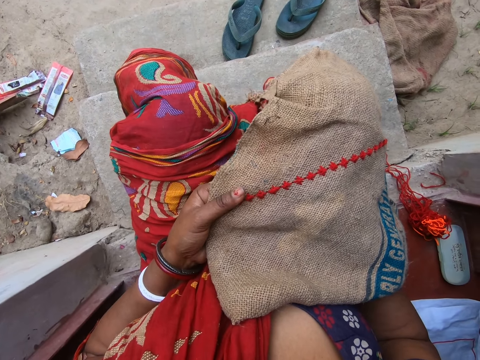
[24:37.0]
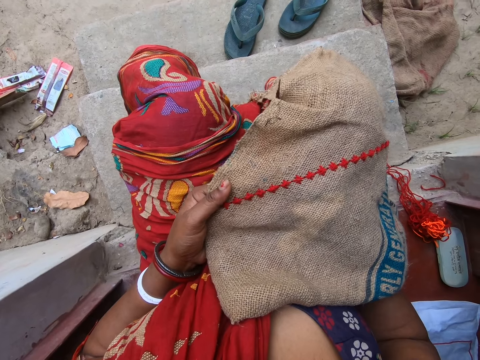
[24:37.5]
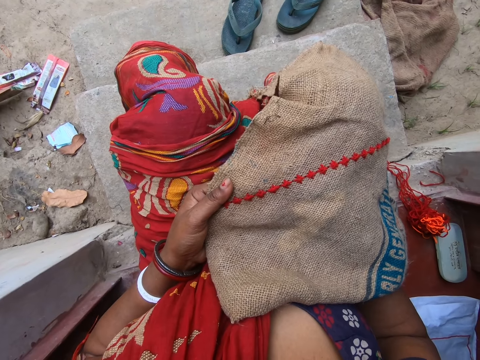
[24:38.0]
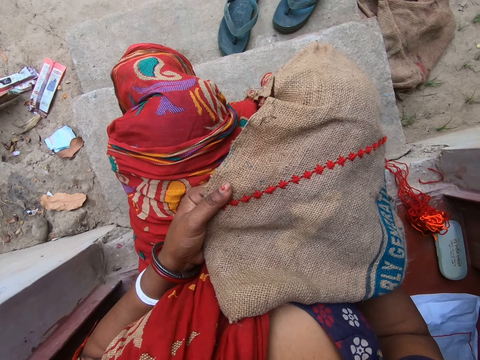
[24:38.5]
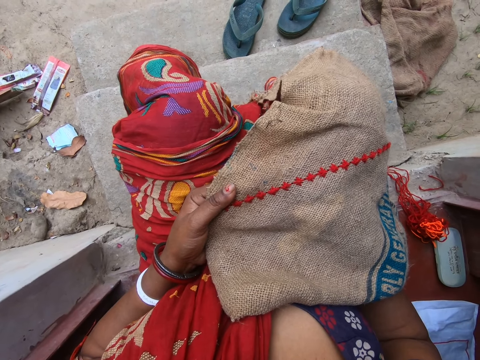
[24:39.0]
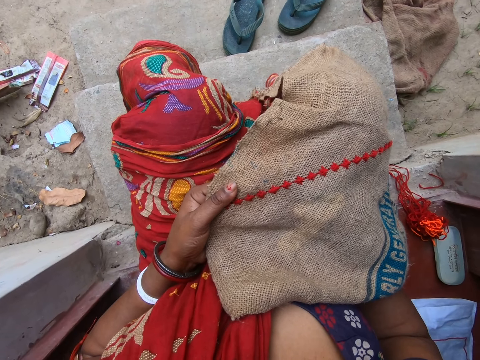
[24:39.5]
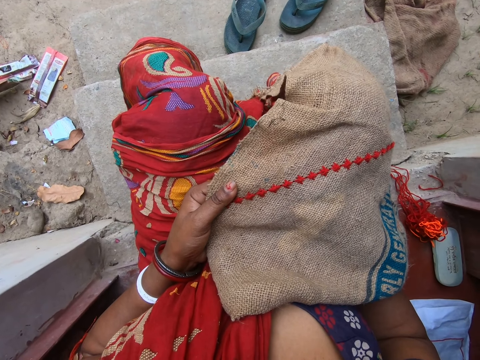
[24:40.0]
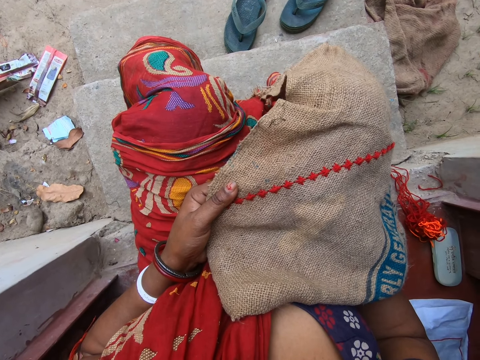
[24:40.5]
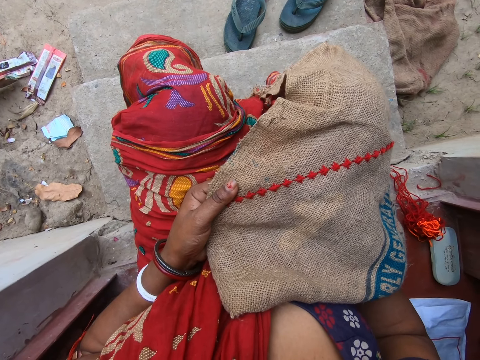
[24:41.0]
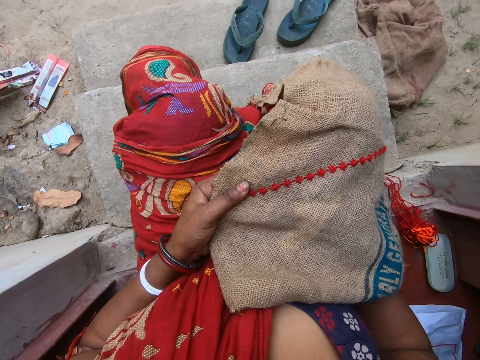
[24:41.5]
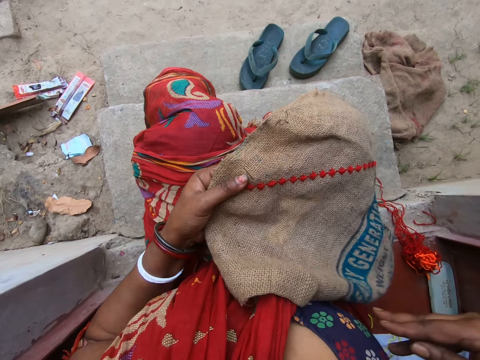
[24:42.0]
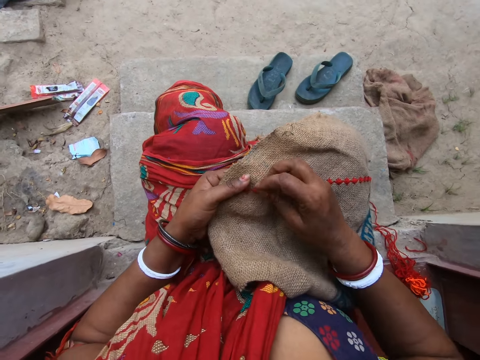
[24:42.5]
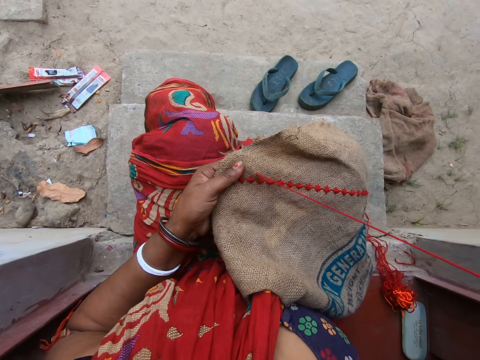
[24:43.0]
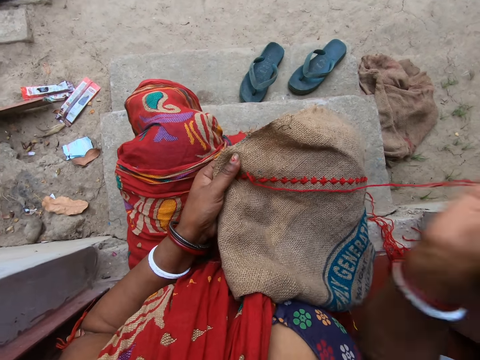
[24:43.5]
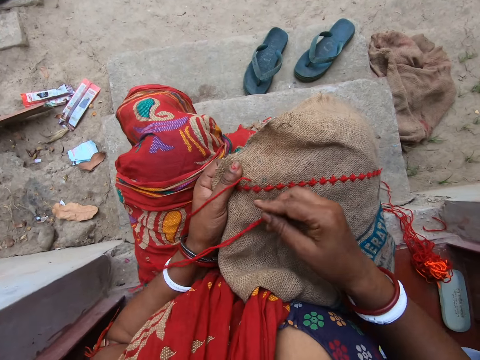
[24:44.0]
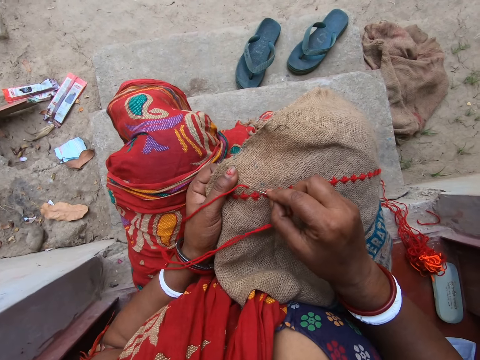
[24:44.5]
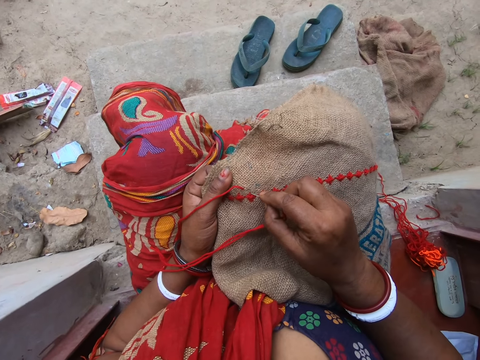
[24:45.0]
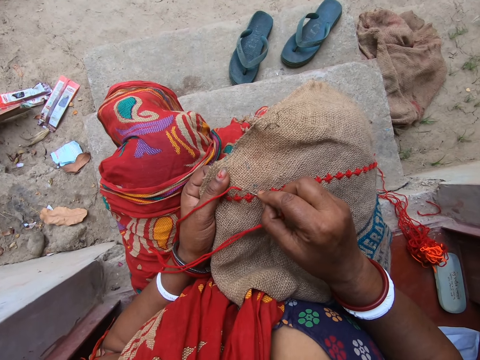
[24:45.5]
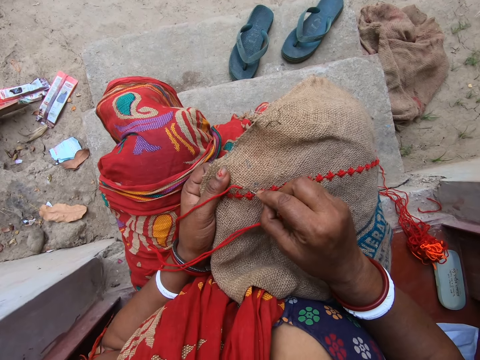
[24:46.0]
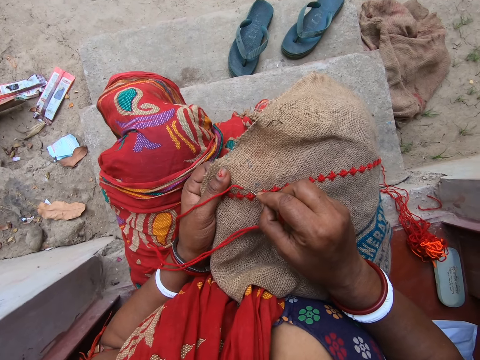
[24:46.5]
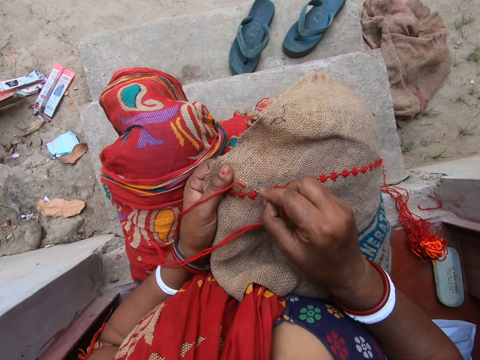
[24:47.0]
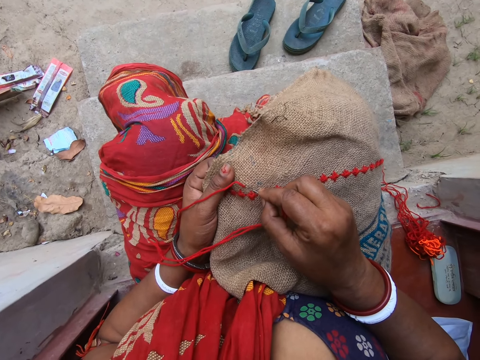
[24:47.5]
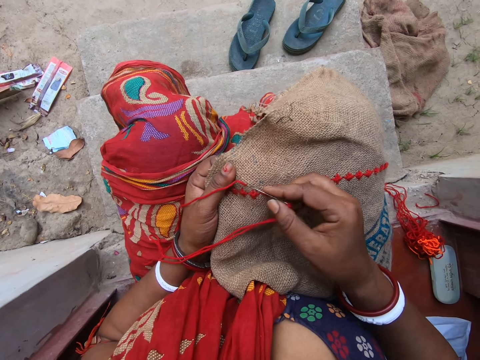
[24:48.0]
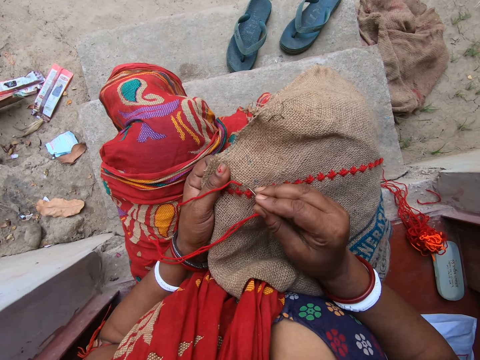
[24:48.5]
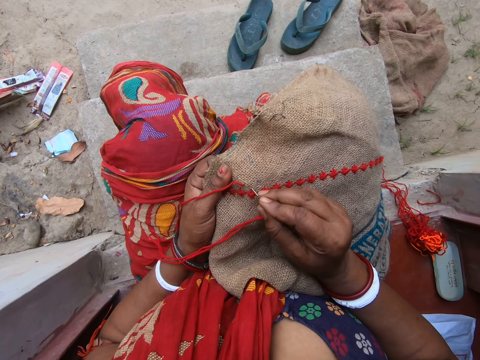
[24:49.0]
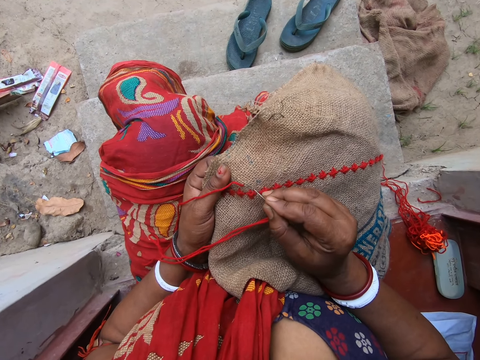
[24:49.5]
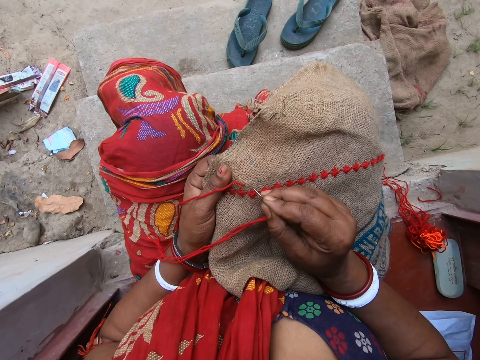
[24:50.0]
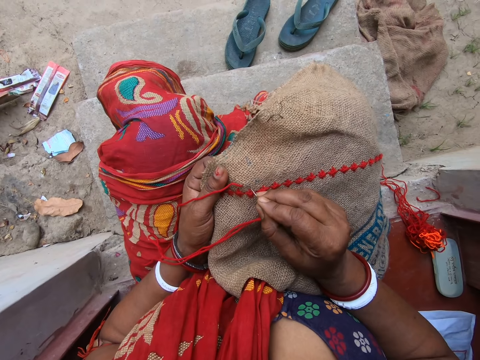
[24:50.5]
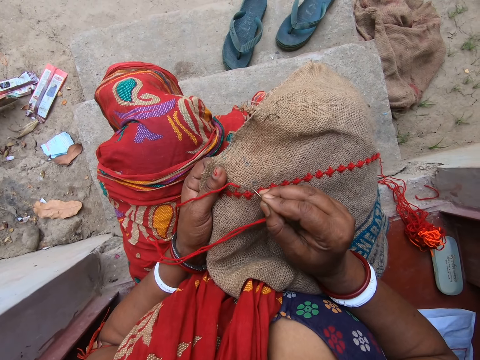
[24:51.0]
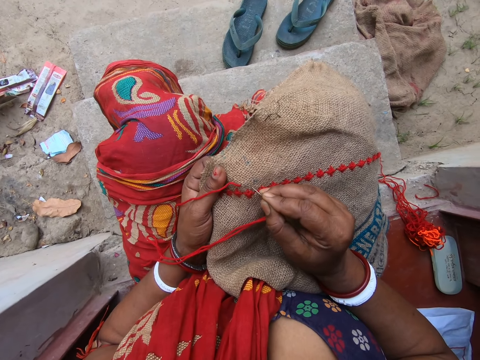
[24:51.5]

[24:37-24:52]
The man converses with the camera wearer.

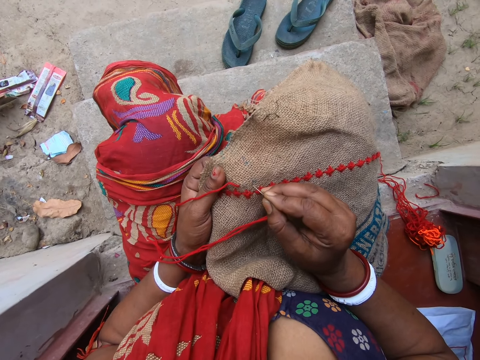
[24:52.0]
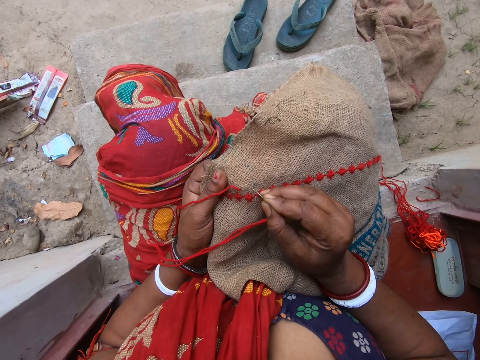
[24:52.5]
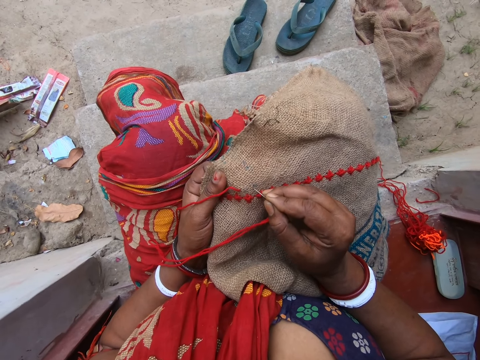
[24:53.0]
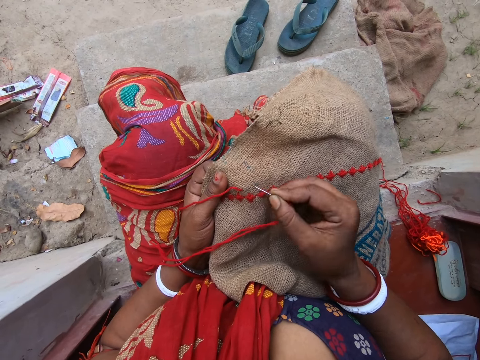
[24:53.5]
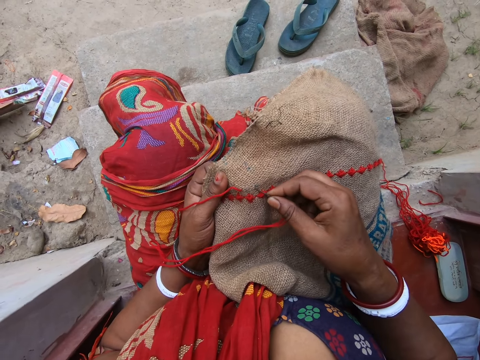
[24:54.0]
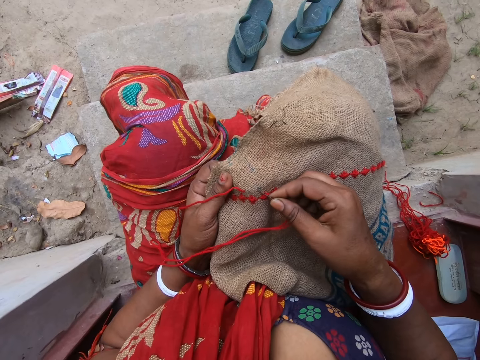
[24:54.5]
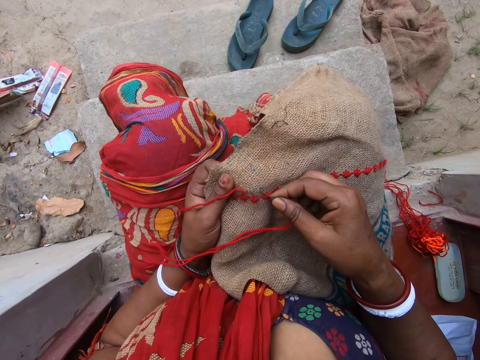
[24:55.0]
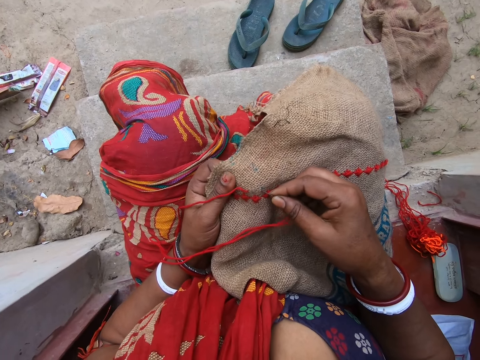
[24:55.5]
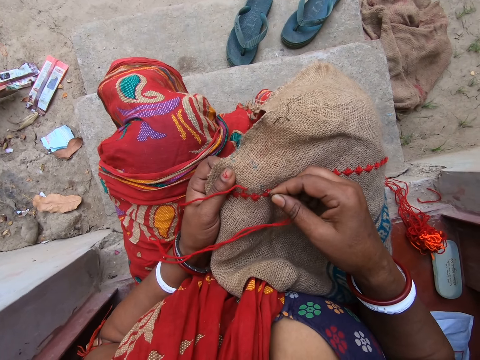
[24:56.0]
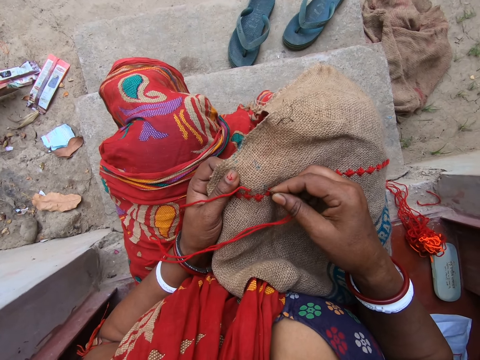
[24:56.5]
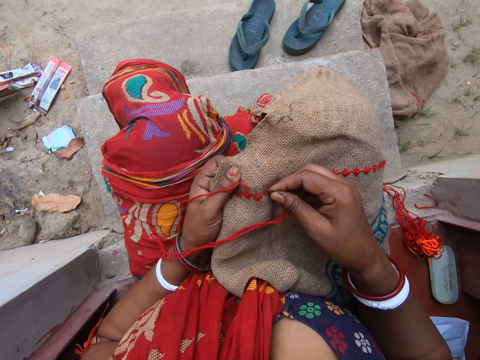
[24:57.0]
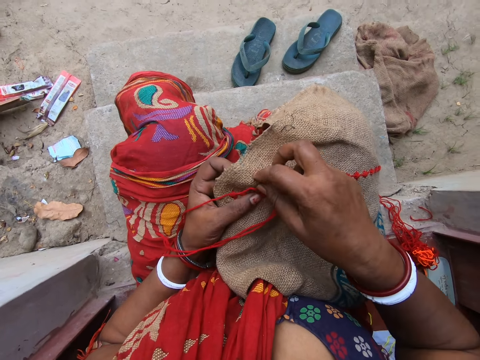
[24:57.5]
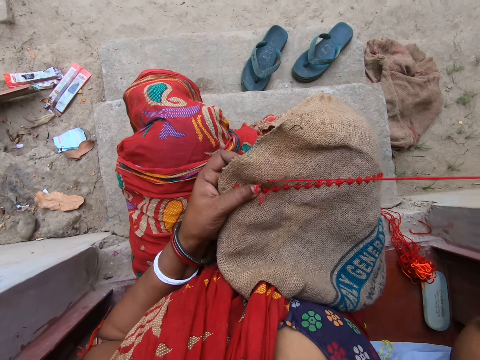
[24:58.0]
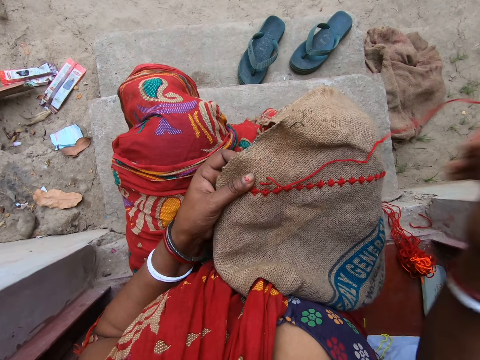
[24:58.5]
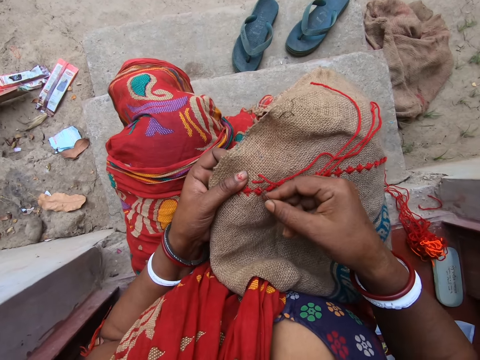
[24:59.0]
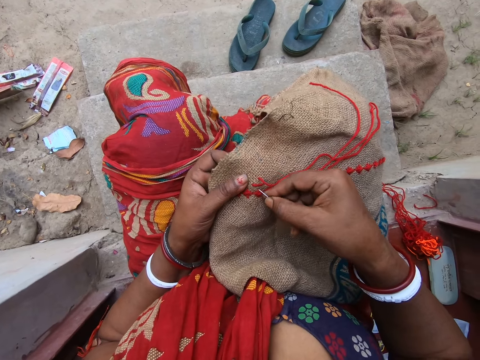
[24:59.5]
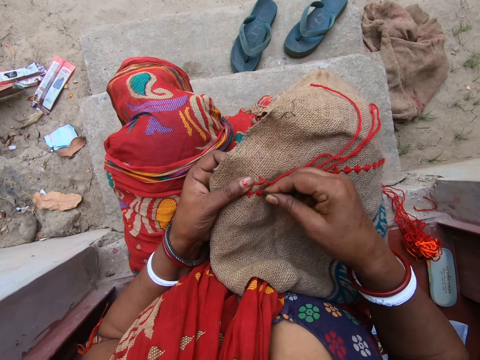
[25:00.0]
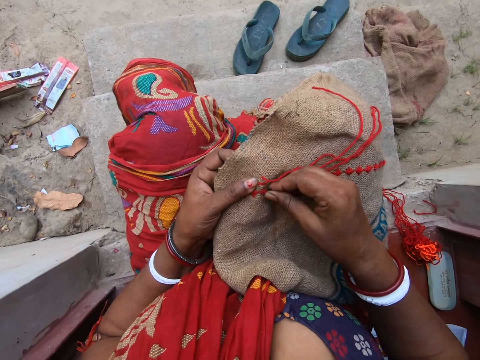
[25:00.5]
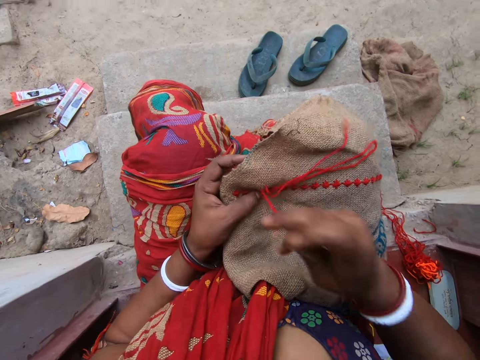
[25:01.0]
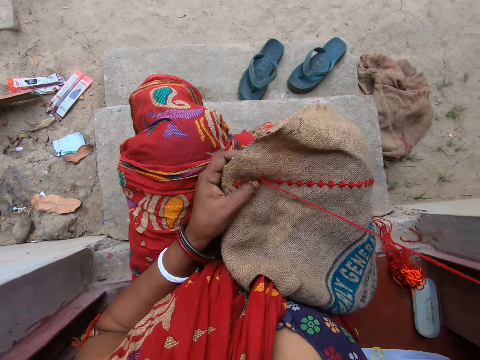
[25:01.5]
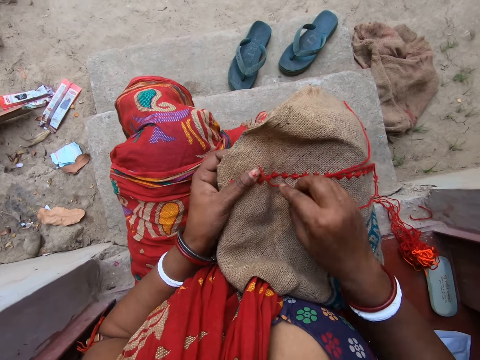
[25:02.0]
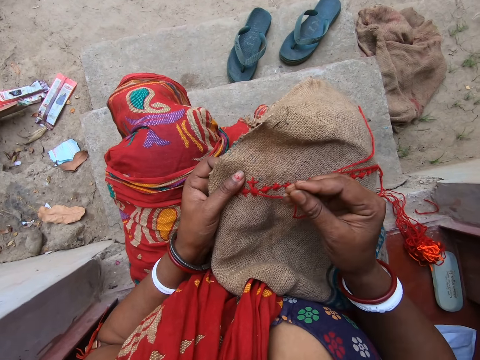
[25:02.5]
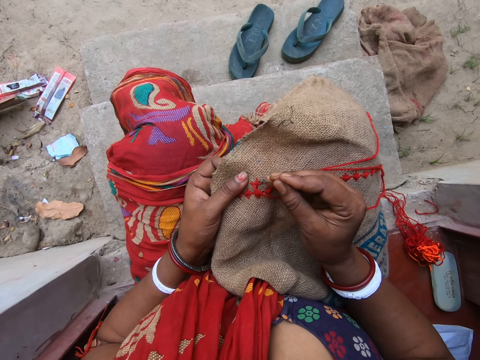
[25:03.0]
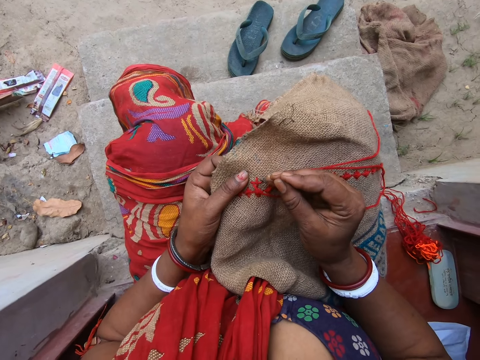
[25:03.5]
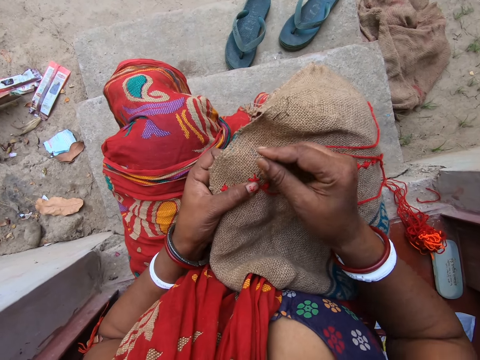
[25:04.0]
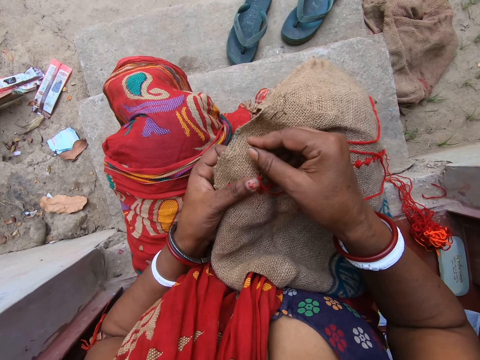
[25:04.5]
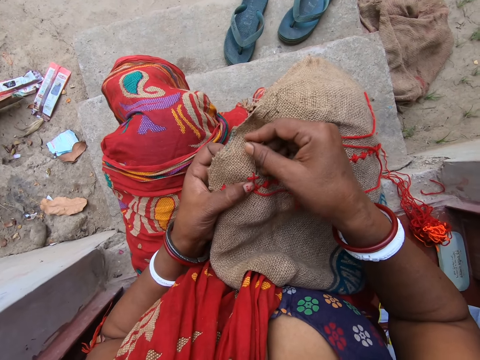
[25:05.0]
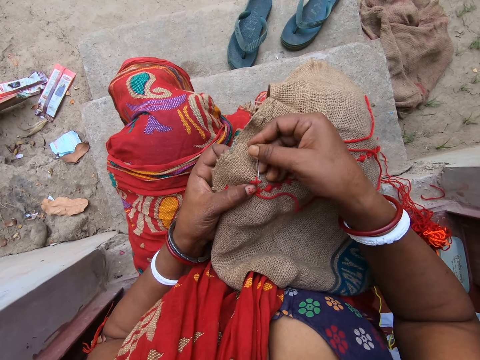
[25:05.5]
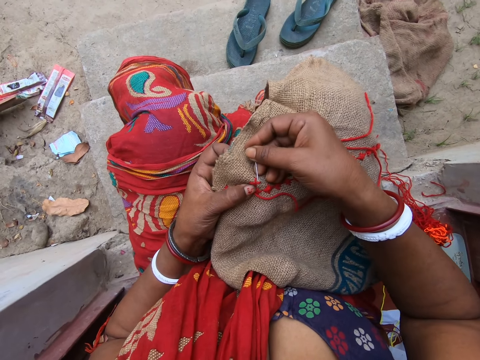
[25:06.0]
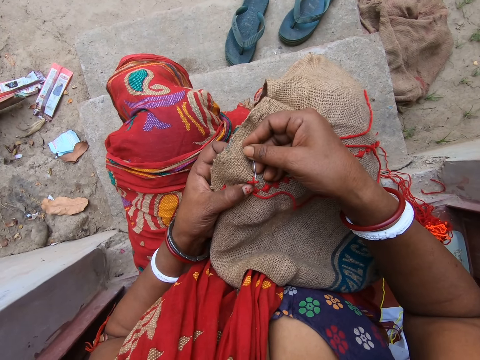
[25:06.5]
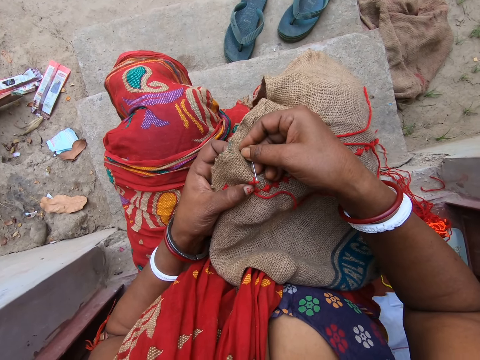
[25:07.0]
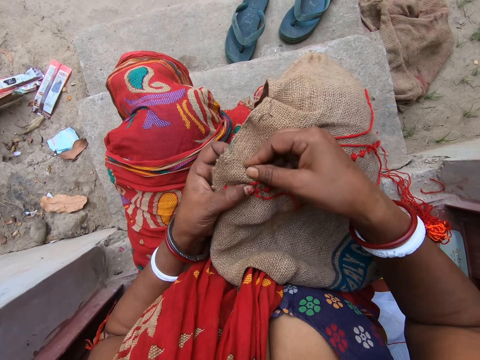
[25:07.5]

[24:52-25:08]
The camera wearer talks at the doorstep.
